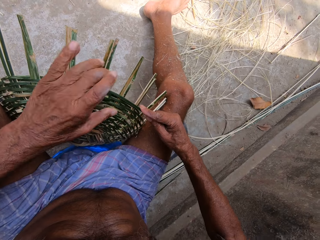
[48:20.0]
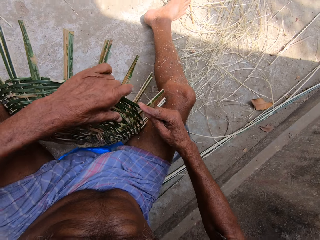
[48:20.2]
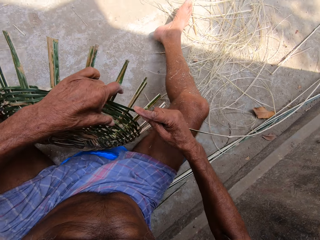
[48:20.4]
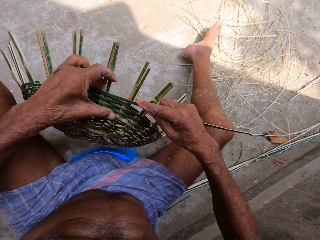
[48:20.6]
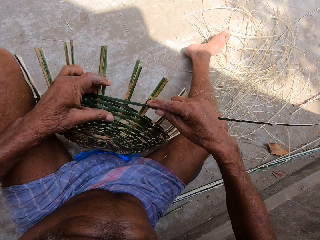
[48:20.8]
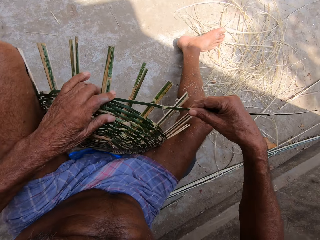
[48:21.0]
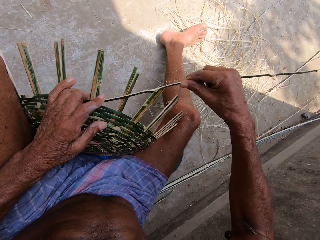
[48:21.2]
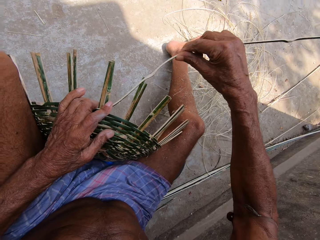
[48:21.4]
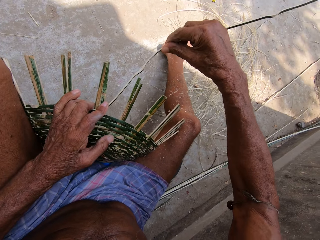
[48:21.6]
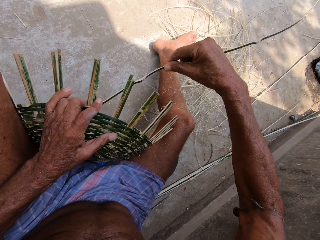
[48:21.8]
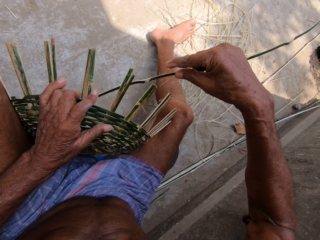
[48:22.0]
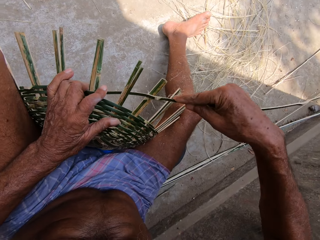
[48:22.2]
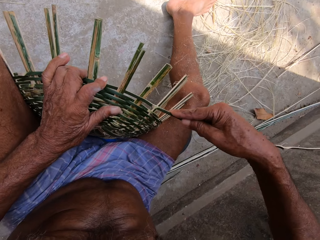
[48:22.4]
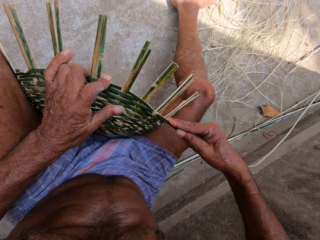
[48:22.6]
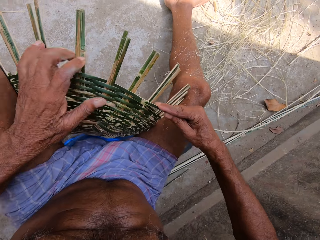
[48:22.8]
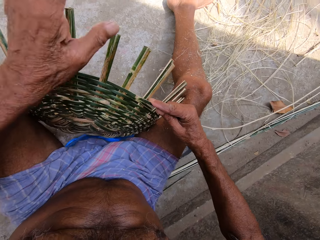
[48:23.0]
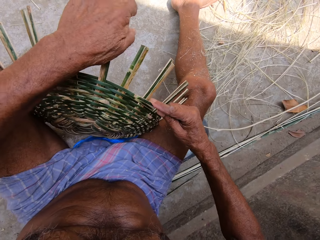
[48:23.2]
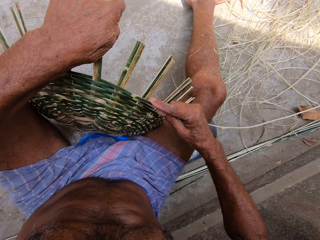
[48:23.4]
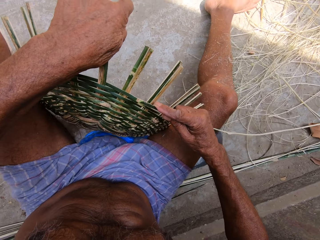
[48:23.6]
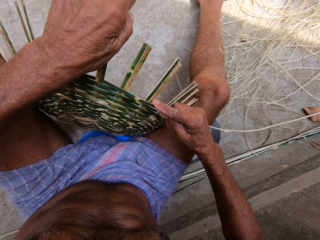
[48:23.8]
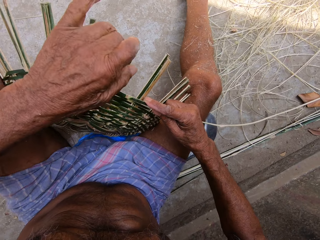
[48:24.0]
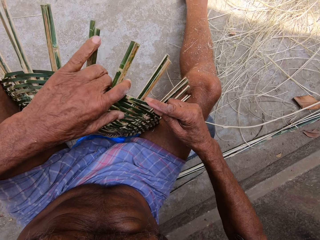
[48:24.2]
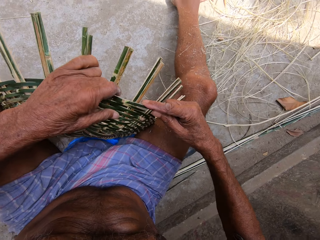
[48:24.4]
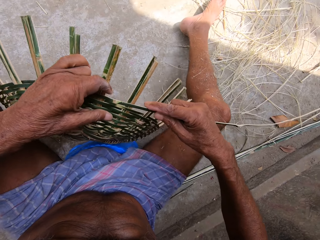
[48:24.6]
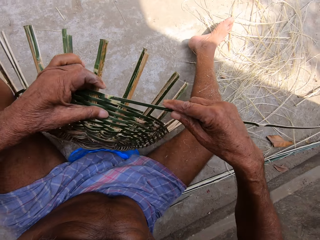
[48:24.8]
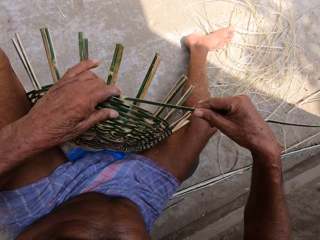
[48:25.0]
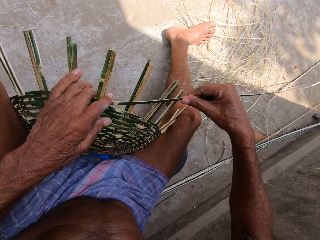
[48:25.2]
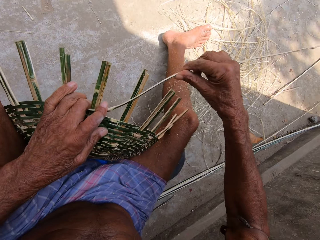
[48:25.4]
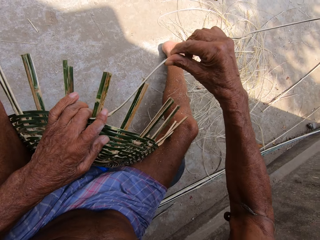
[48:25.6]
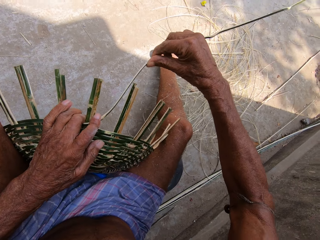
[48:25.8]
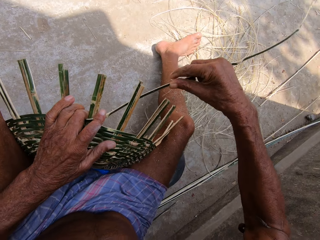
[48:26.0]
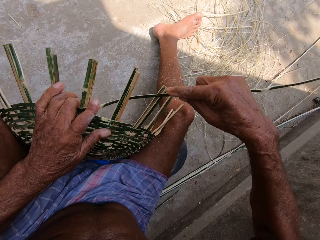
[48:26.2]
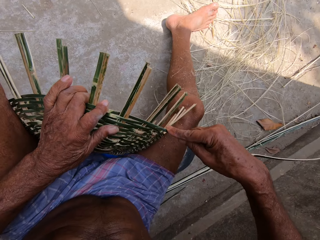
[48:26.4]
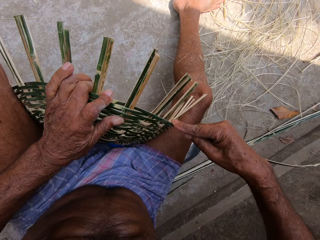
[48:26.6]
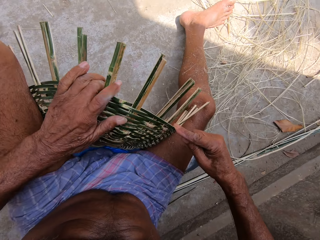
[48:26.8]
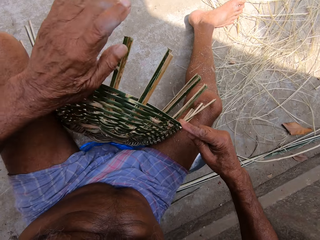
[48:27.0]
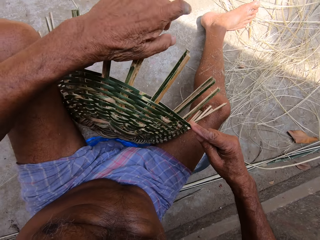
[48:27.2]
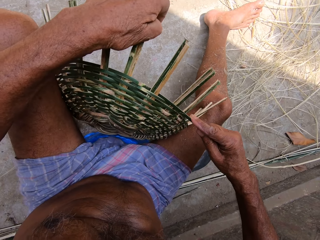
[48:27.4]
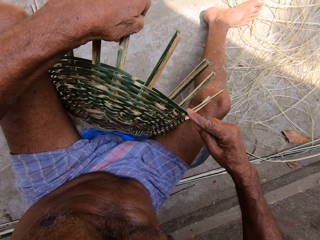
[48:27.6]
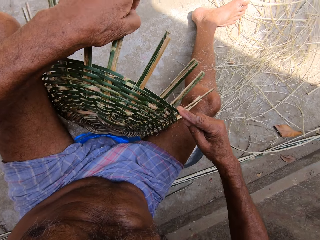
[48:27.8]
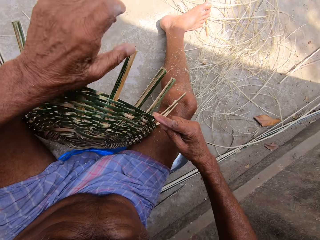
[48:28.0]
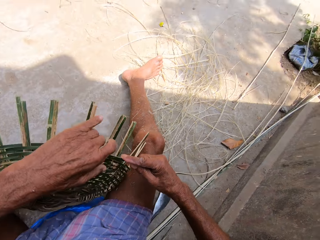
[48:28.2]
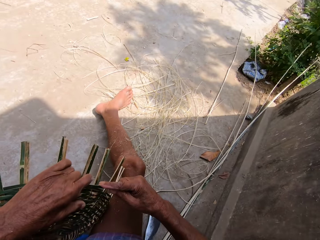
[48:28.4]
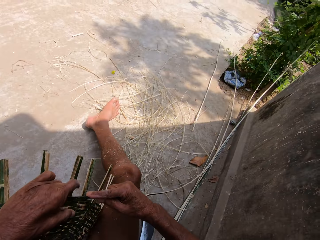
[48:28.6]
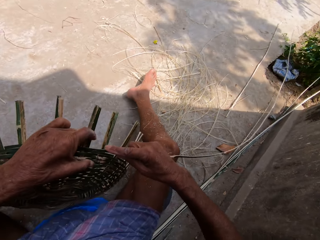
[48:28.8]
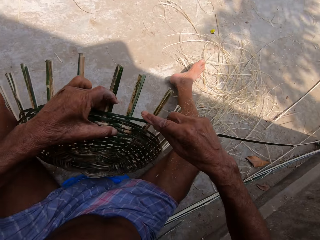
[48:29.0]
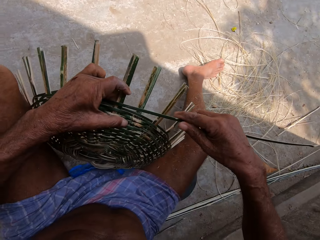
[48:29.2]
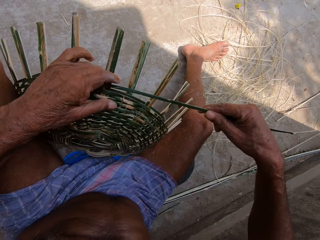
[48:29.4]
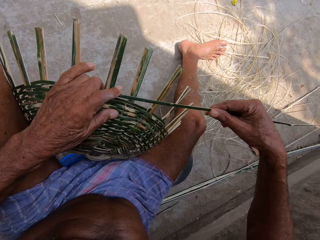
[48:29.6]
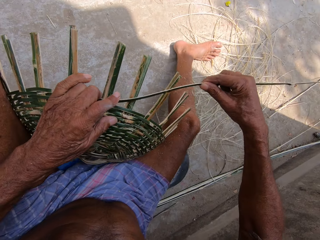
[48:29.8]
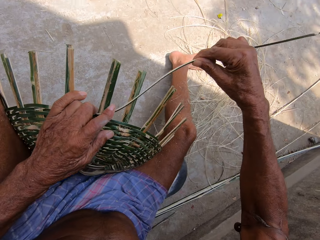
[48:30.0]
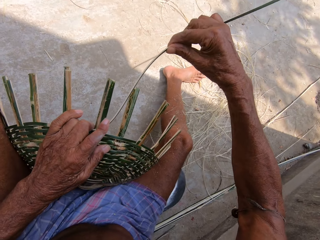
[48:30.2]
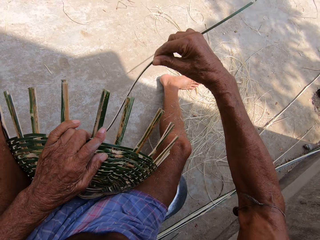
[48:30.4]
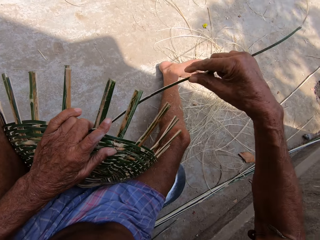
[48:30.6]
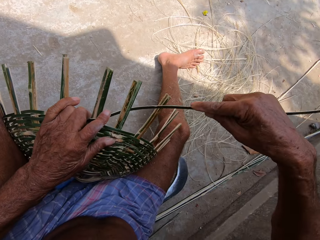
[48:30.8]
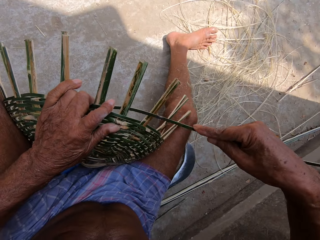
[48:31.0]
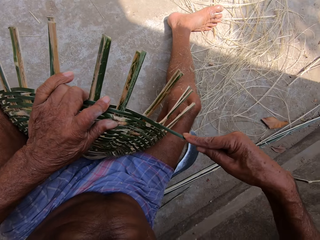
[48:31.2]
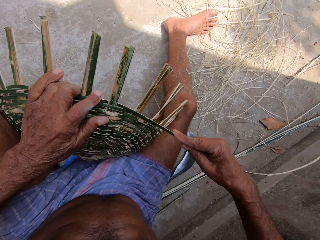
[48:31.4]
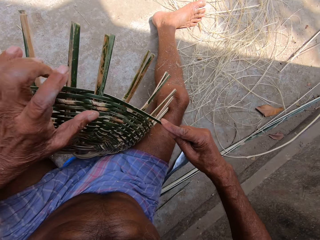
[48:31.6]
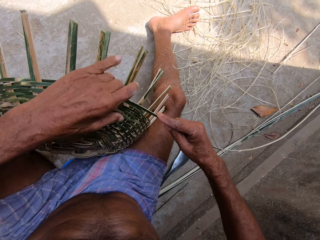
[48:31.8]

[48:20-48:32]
The camera wearer turns the basket with his left hand. He weaves the basket with the bamboo strip in both hands. He bends bamboo strips of the basket with his left hand. He turns the basket with his left hand. He weaves the basket with the bamboo strip in both hands. He bends bamboo strips of the basket with his left hand. He turns the basket with his left hand. He weaves the basket with the bamboo strip in both hands.

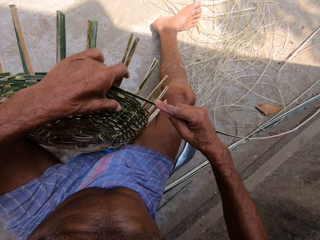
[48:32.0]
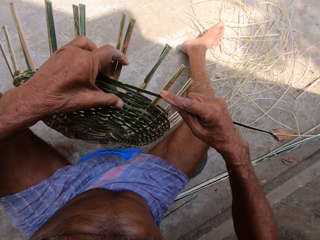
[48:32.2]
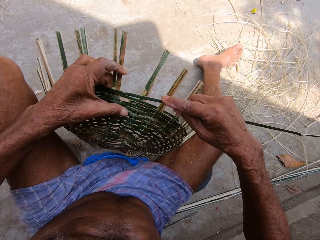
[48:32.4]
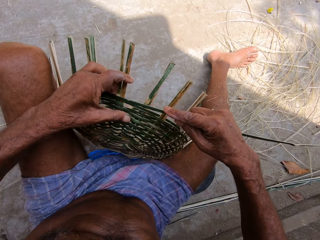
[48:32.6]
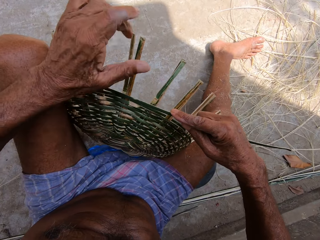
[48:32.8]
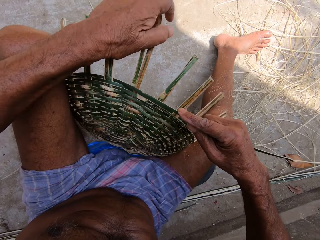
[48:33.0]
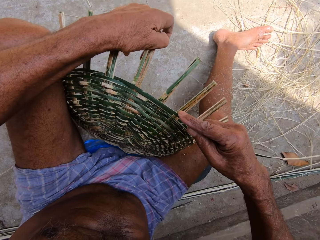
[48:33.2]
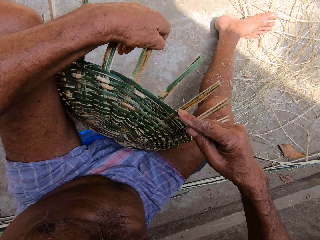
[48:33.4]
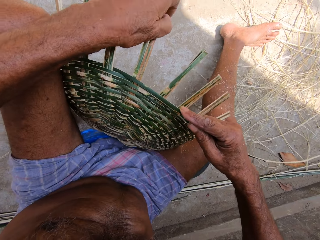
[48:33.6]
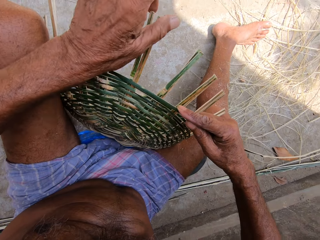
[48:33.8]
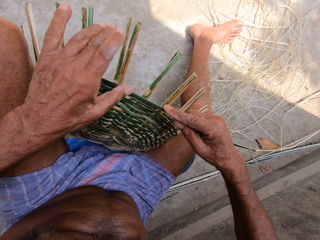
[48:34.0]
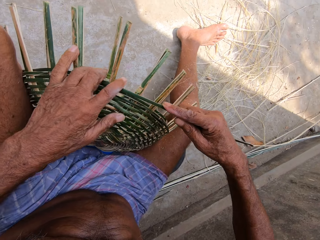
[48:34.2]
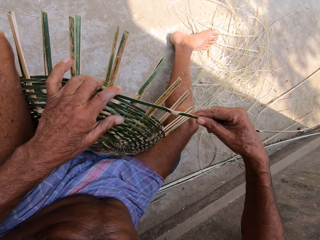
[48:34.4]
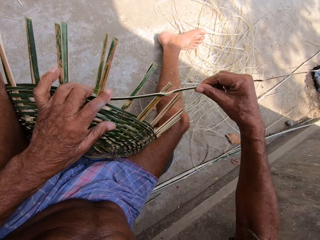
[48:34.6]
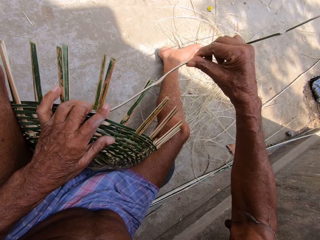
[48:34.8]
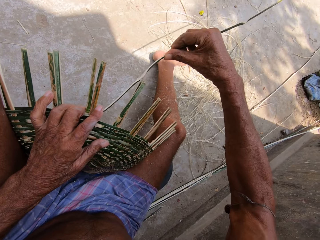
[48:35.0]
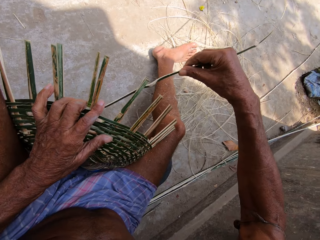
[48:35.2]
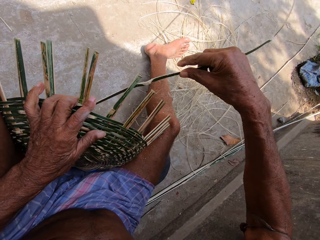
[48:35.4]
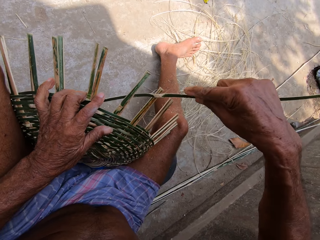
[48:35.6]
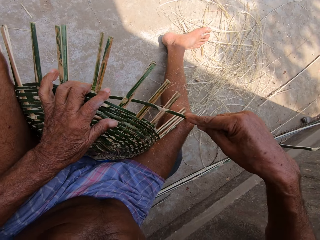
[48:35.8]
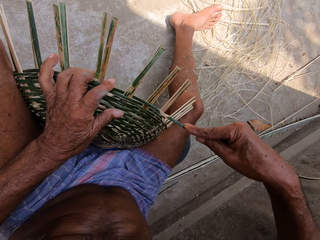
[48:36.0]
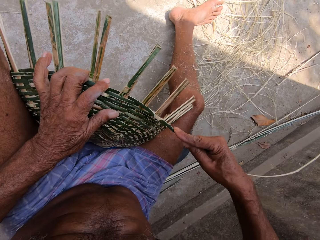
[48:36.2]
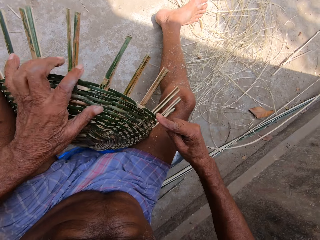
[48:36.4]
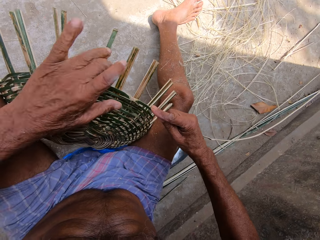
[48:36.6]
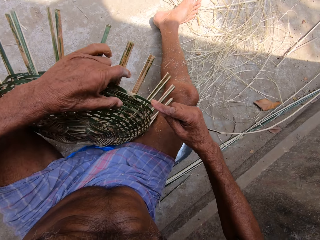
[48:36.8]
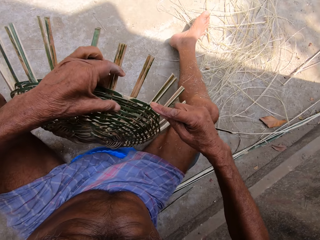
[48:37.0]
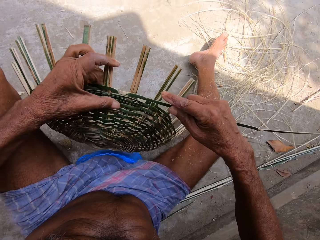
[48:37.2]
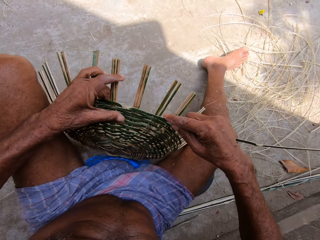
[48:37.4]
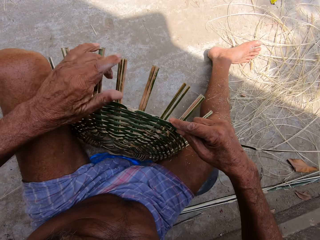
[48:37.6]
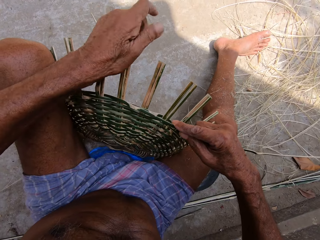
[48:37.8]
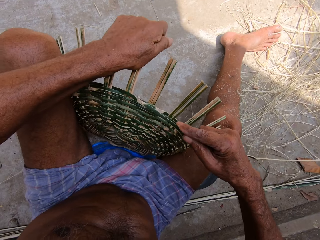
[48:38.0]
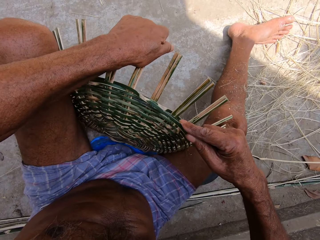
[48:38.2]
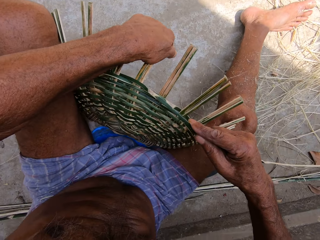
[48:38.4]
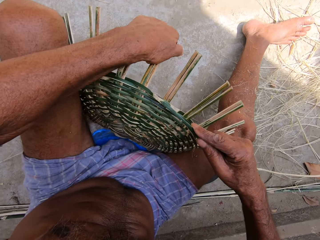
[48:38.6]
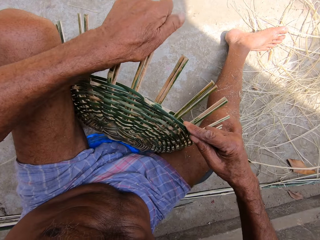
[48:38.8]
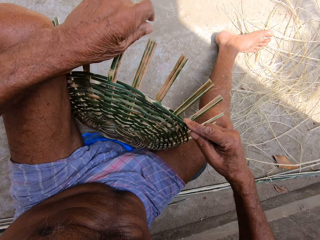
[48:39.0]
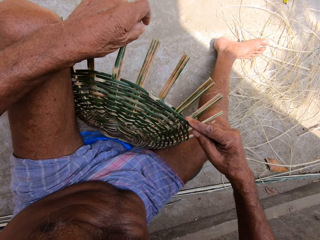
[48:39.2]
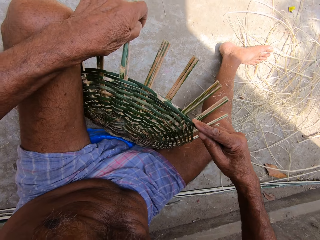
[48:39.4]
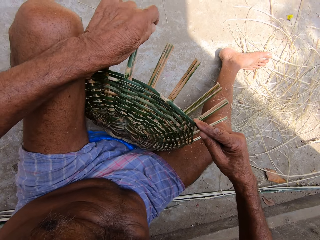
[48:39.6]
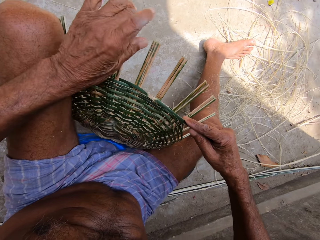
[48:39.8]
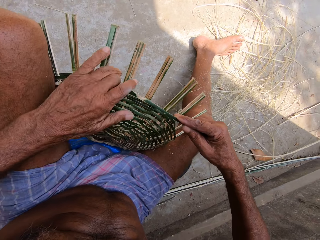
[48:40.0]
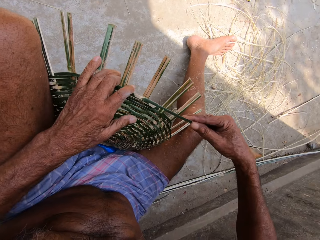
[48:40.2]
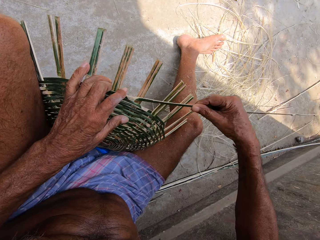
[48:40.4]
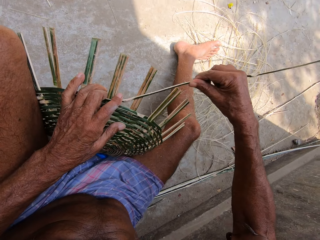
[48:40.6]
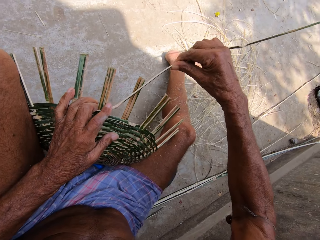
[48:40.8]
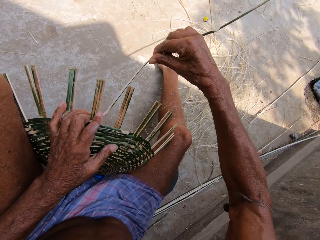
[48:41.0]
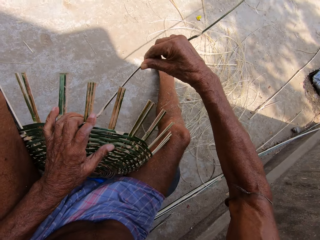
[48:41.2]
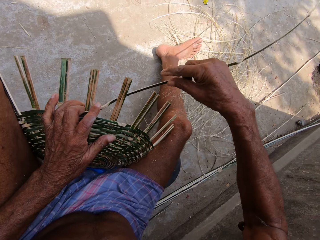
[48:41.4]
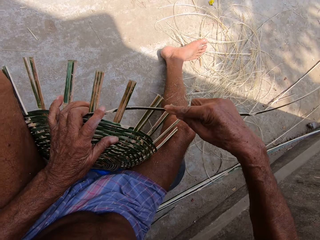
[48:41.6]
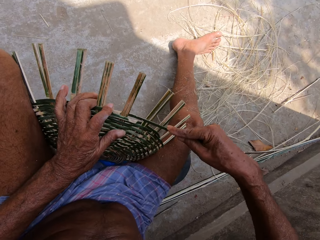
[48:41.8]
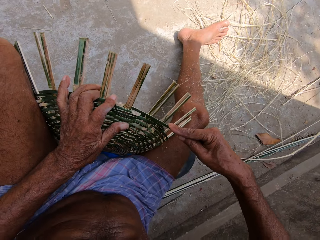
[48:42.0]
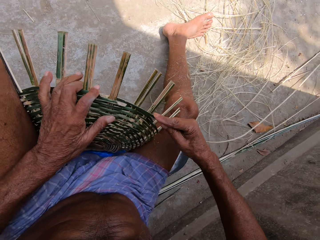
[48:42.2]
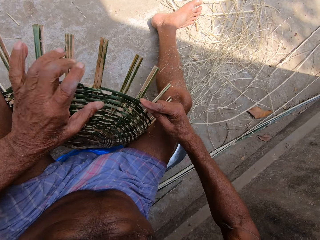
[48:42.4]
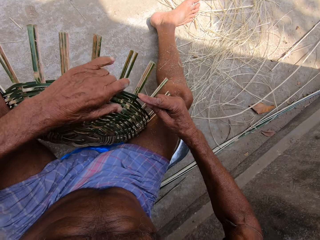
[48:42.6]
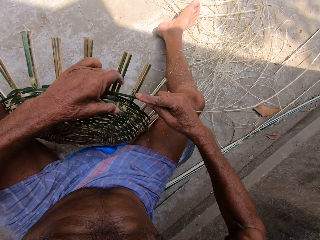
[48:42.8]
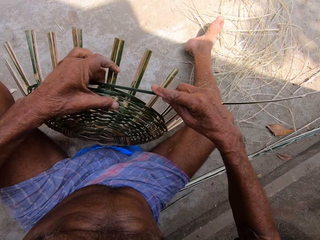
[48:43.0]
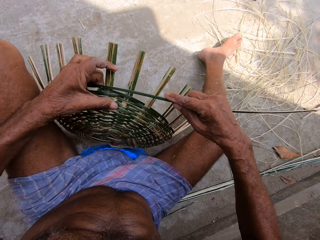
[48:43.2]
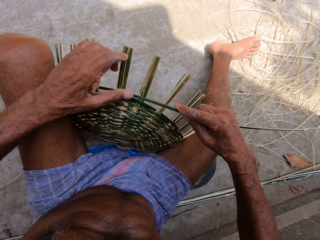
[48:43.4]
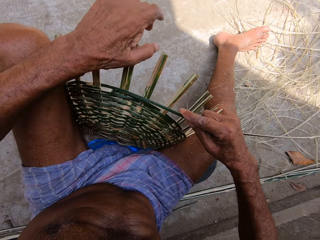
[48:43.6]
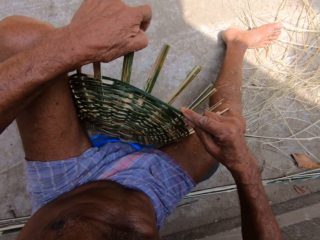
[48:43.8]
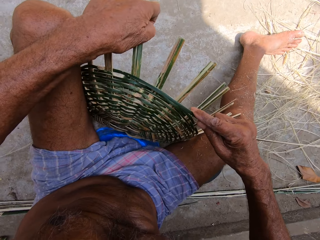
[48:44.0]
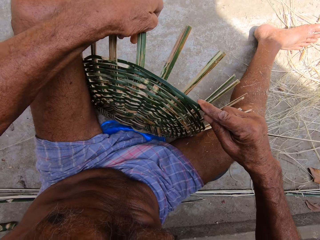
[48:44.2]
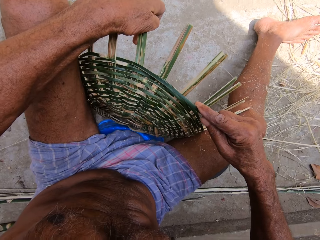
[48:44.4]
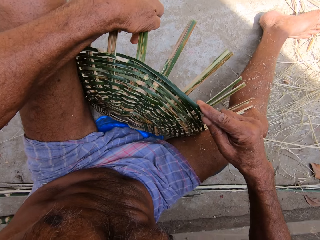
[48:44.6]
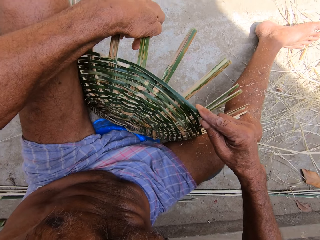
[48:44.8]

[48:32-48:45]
The camera wearer turns the basket with his left hand. He bends bamboo strips of the basket with his left hand. He weaves the basket with the bamboo strip in both hands. He turns the basket with his left hand. He bends bamboo strips of the basket with his left hand. He adjusts the basket weaves. He weaves the basket with the bamboo strip in both hands. He turns the basket with his left hand. He bends bamboo strips of the basket with his left hand.
